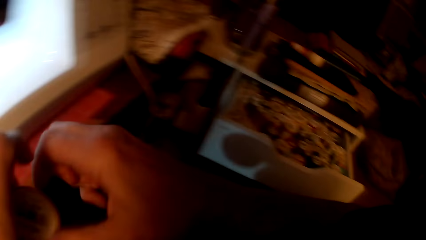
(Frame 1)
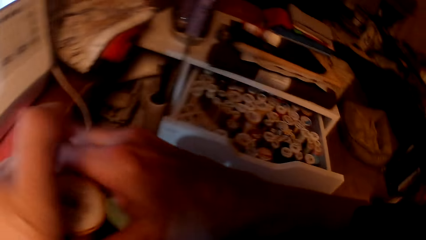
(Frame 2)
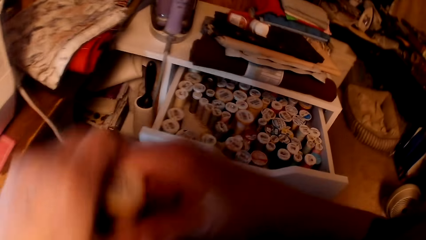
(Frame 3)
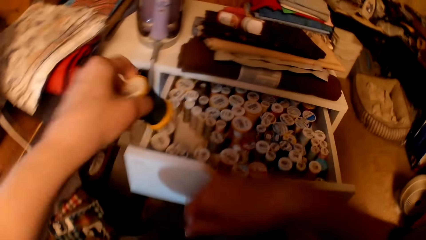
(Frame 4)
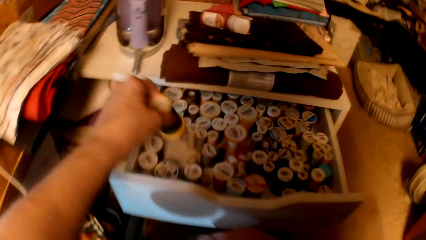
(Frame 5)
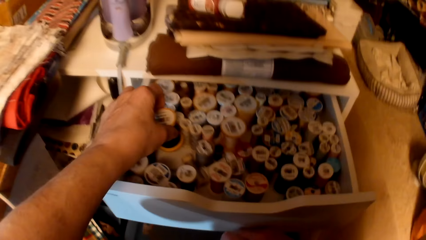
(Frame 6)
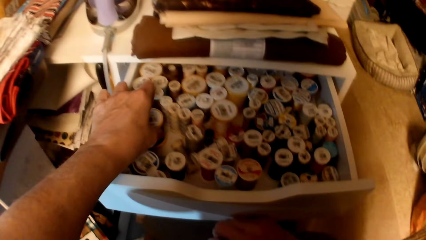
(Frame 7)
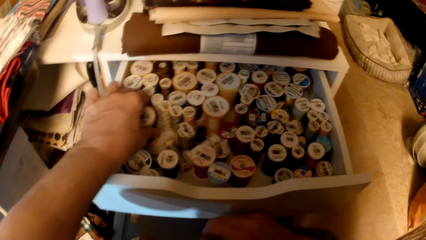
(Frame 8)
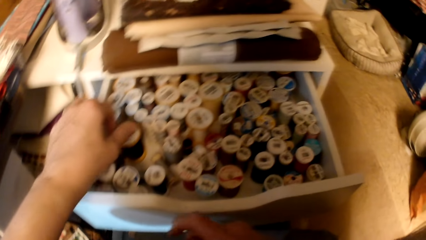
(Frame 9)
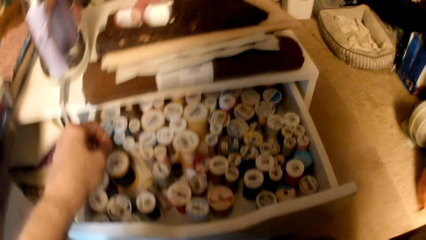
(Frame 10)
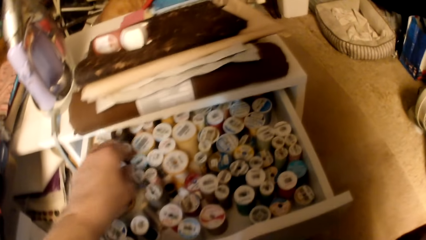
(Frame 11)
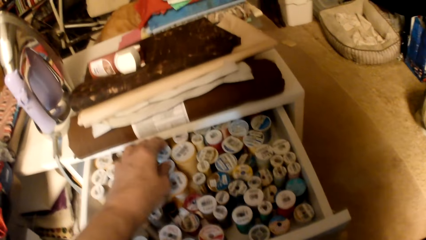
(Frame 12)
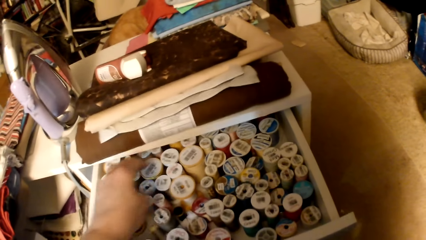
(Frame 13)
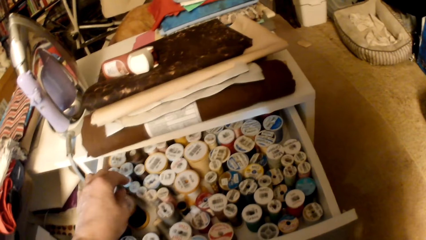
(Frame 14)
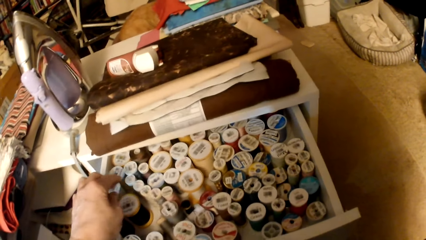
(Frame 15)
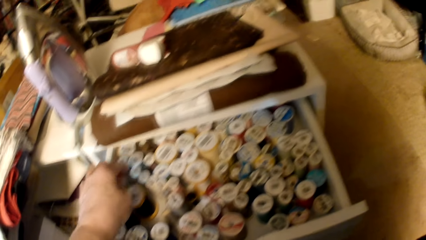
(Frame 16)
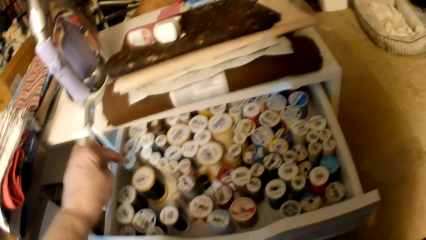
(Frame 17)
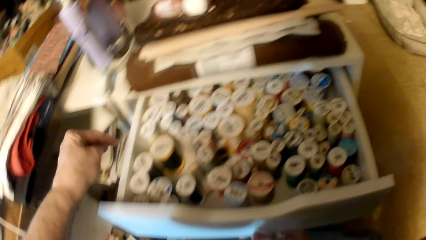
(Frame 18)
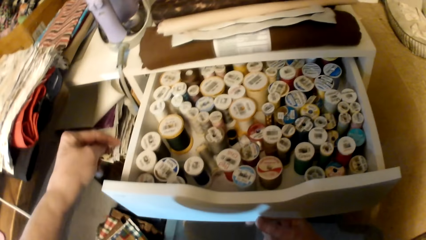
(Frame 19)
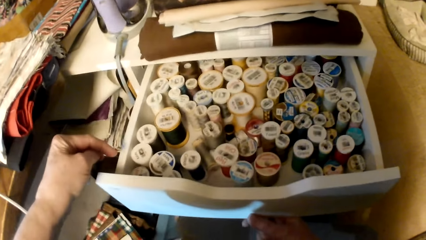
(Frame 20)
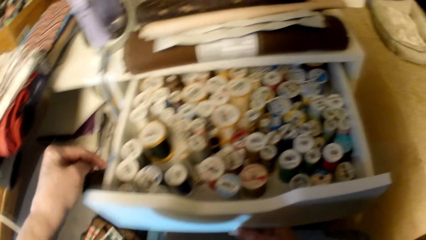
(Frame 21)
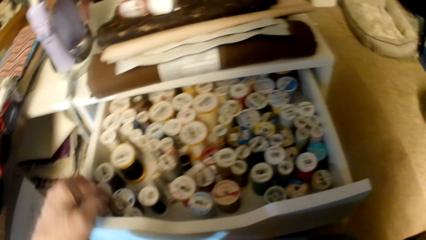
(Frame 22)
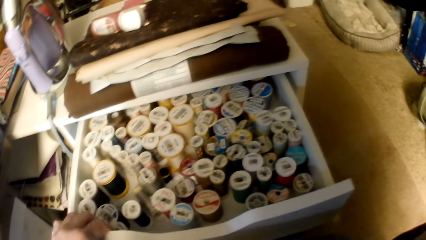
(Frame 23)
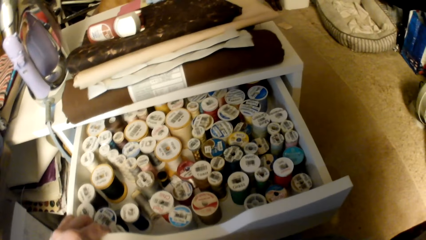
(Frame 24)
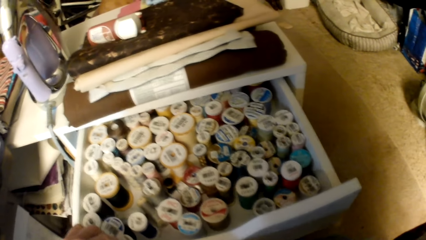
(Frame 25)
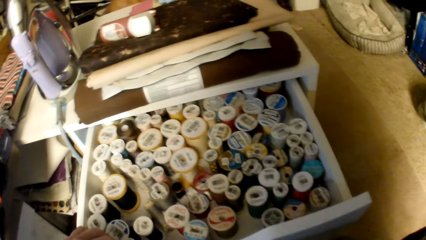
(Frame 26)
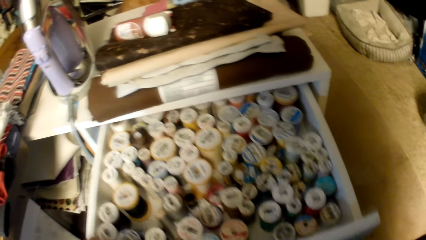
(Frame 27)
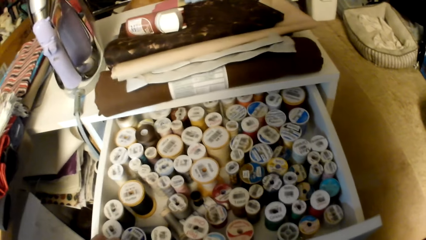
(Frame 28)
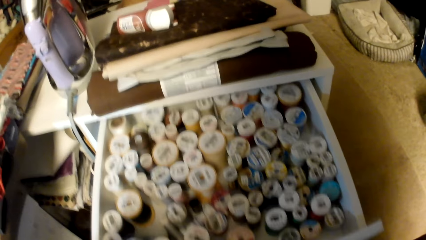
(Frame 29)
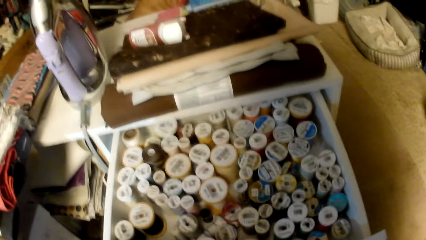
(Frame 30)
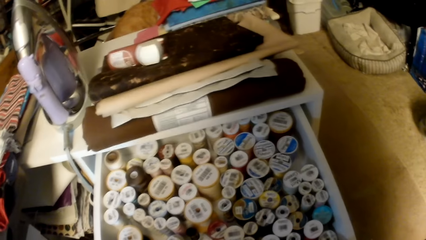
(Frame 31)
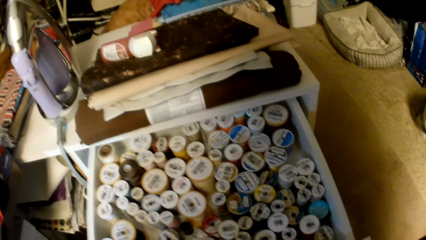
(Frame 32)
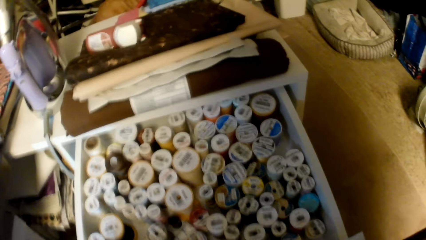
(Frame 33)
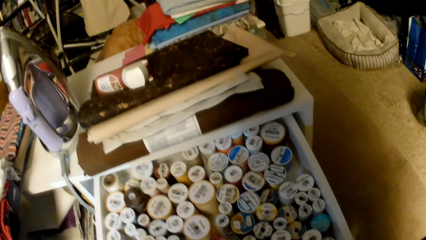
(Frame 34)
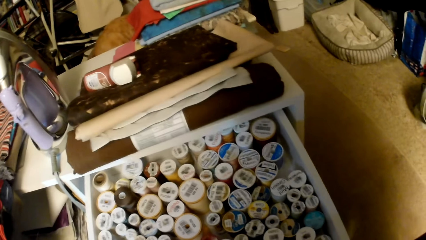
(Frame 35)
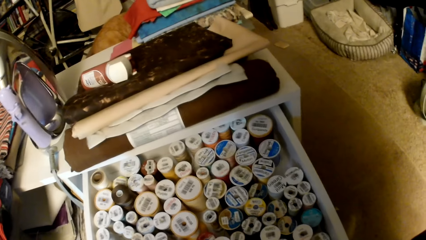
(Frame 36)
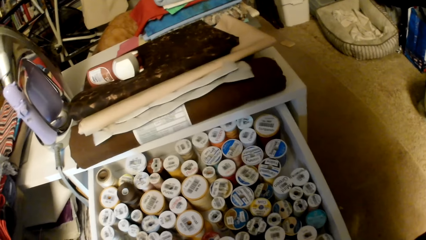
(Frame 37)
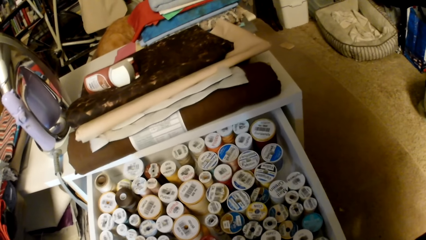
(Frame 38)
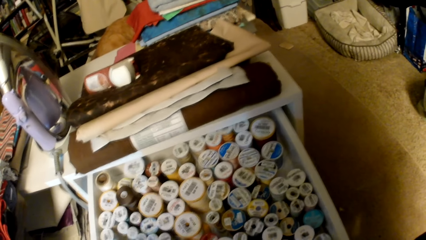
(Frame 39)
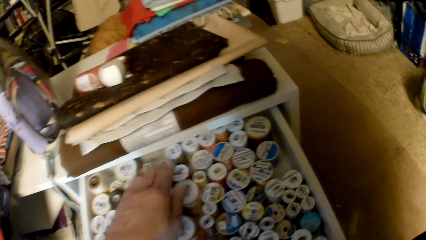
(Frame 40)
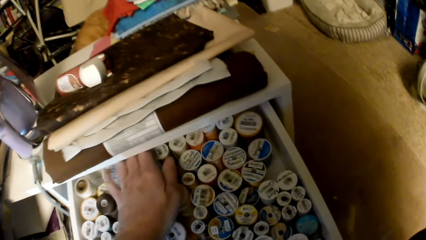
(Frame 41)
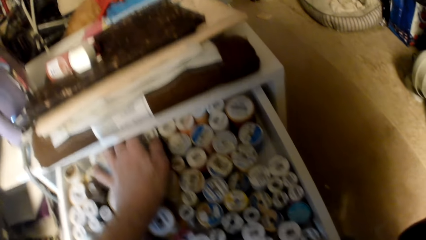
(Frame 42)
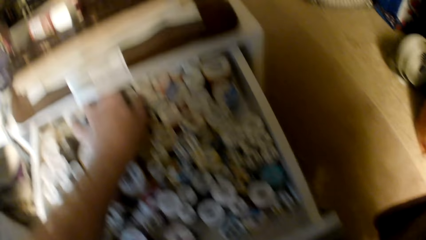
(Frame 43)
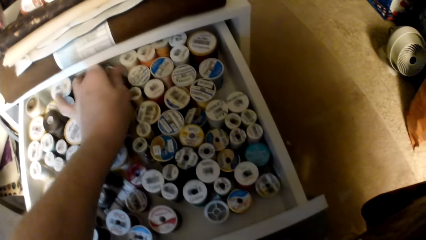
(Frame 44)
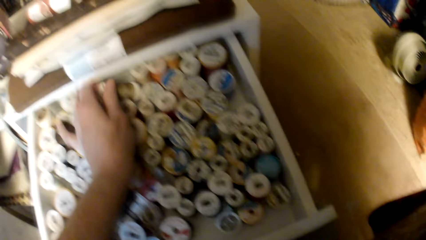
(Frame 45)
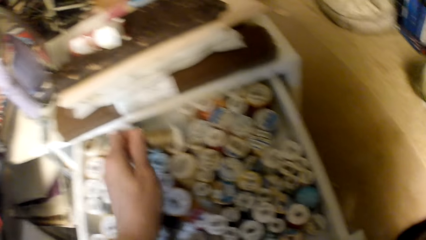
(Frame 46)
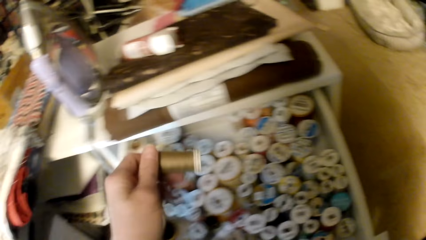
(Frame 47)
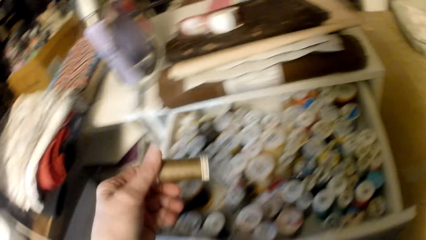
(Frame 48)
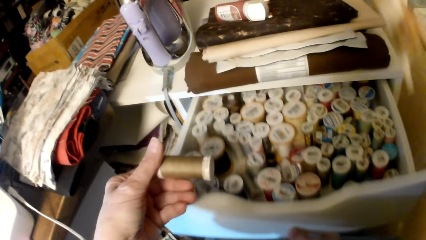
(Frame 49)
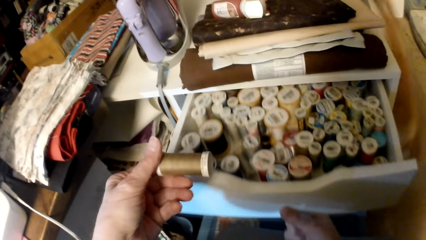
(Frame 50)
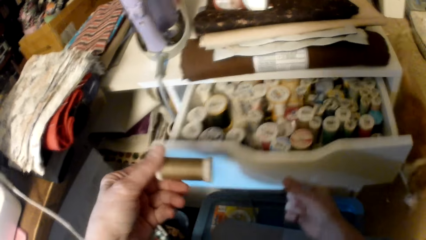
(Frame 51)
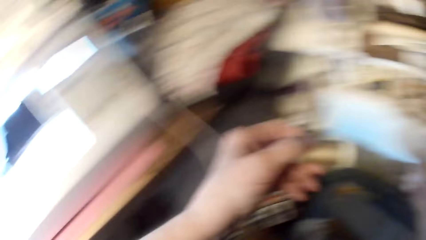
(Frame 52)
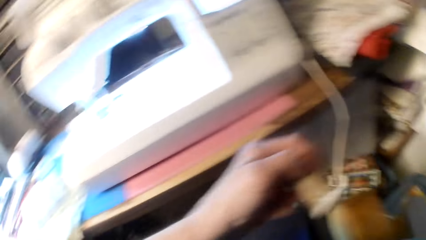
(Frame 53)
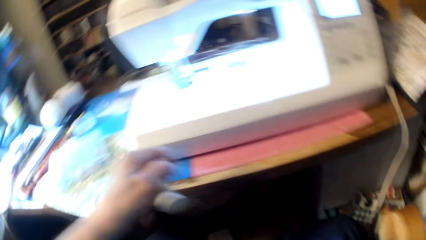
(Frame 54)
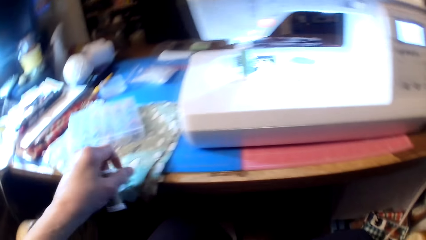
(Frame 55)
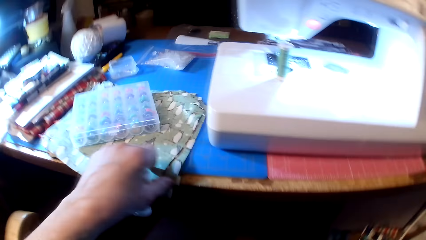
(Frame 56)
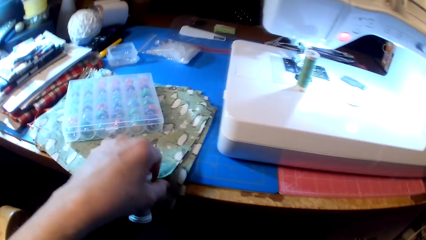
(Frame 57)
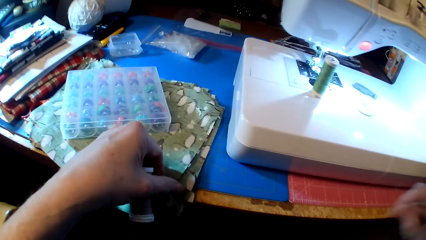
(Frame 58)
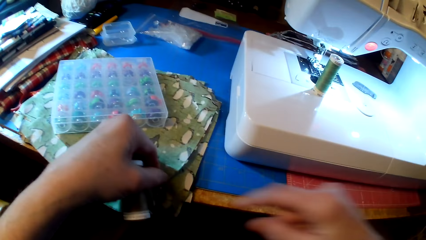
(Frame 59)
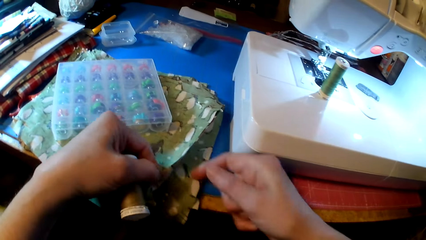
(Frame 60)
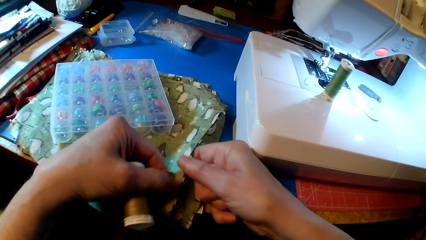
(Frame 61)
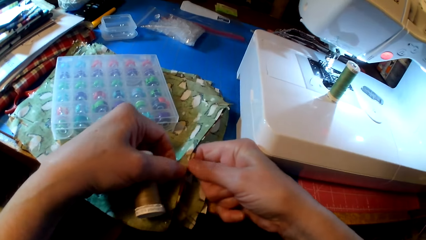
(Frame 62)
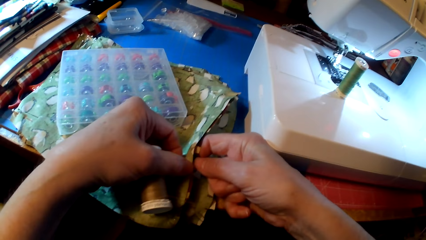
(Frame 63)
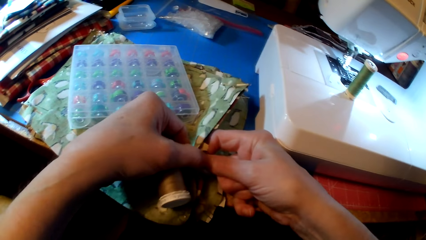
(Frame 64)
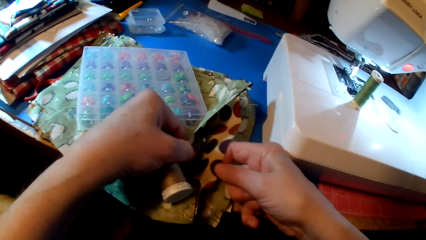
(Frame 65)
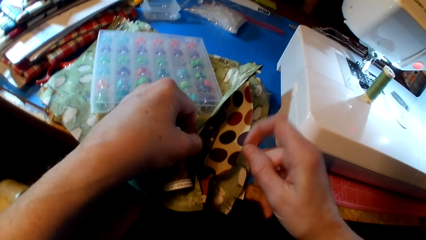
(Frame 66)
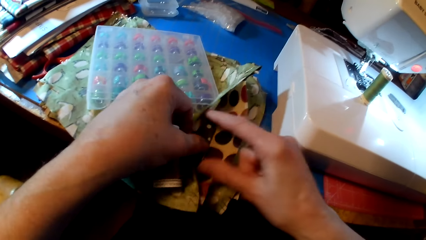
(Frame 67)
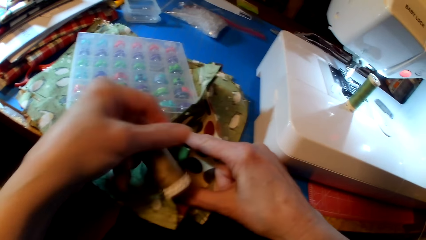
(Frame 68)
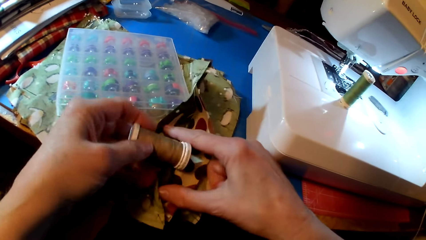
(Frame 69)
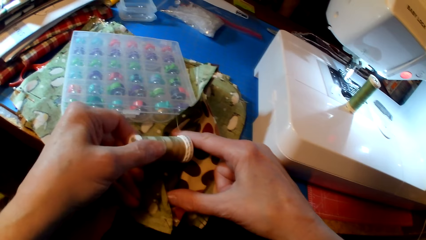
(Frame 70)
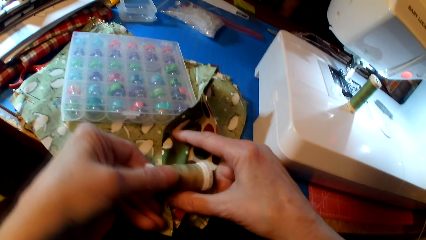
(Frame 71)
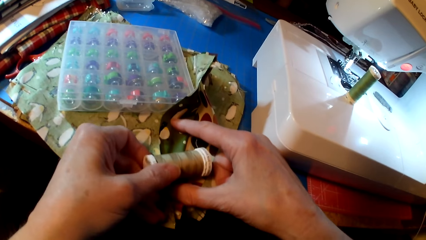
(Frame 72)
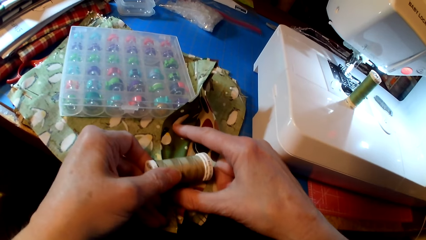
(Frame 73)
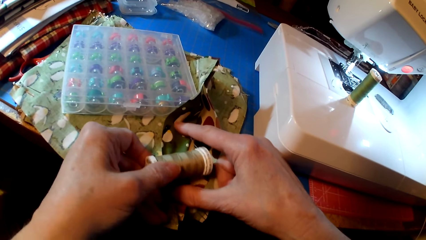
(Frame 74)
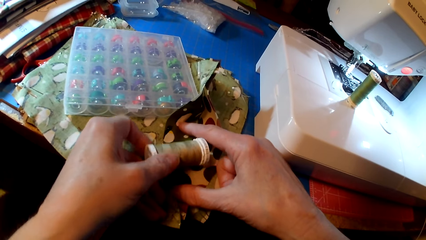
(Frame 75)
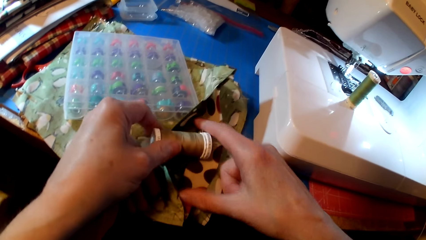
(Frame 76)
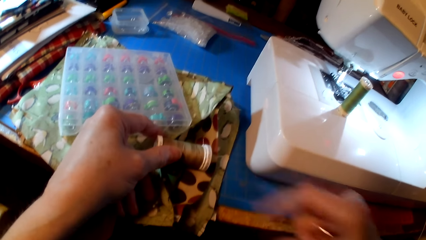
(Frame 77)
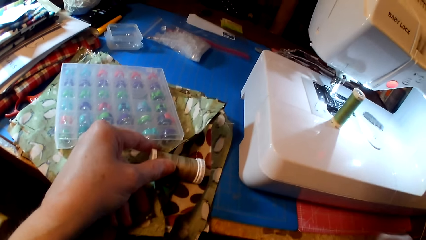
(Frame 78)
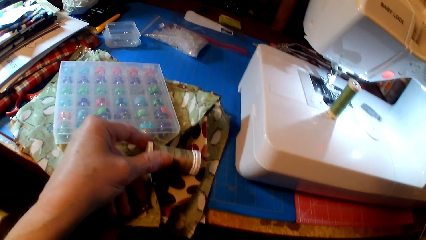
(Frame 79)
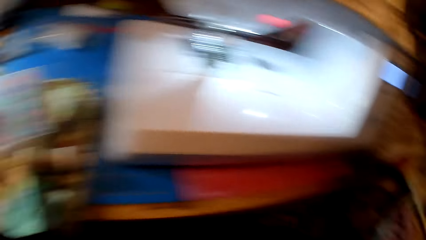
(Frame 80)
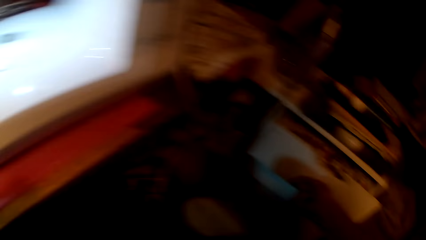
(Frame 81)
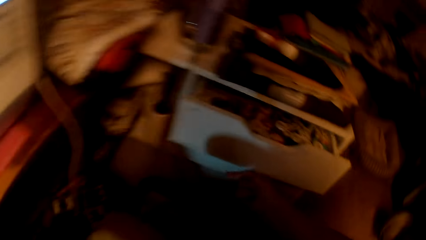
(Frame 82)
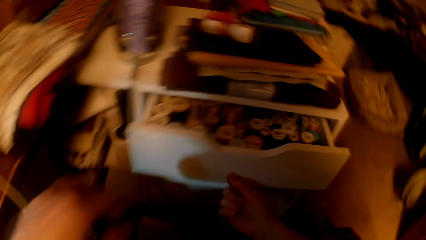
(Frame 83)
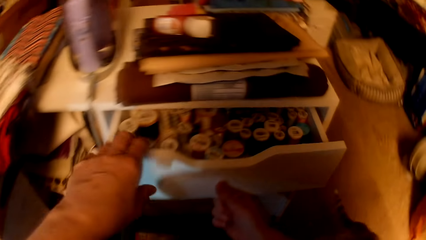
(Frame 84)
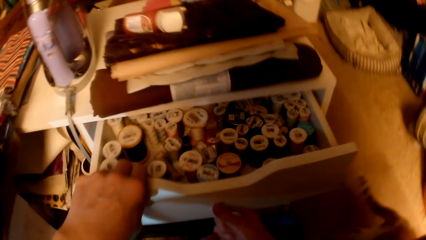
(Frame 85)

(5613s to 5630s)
The camera wearer picks a thread and puts the thread in the drawer. They look at the drawer, pull the drawer, and look at the thread. They pick a thread and push the drawer. They touch the fabric and put the thread on the fabric. They look at the thread.
